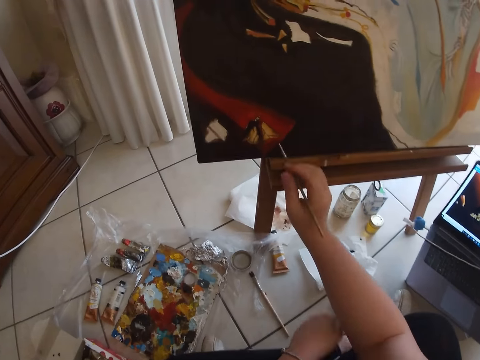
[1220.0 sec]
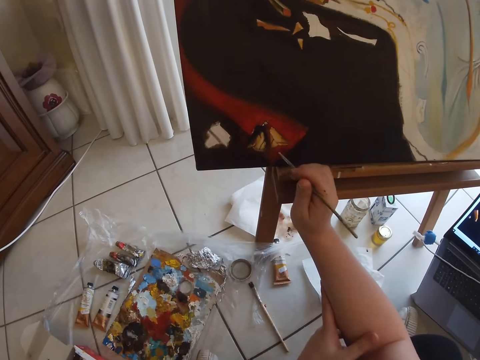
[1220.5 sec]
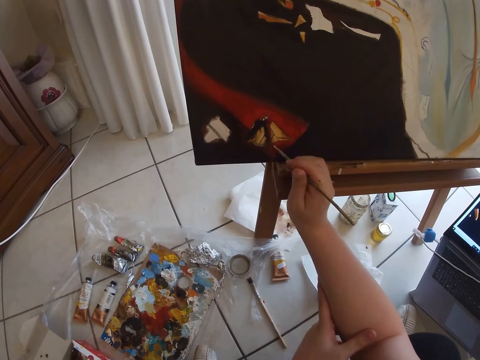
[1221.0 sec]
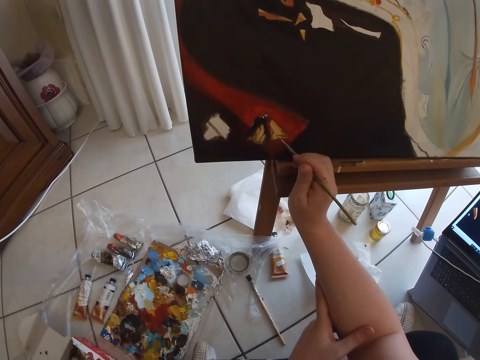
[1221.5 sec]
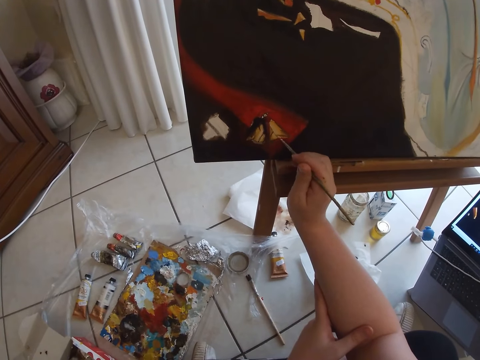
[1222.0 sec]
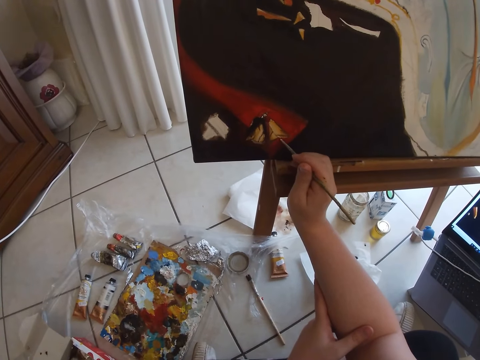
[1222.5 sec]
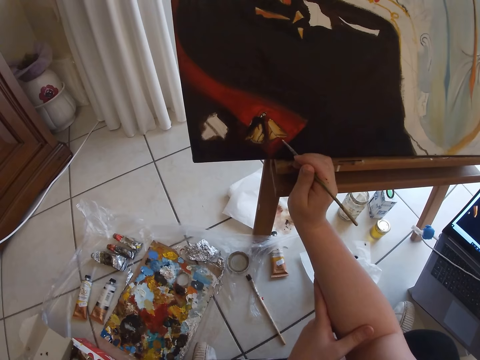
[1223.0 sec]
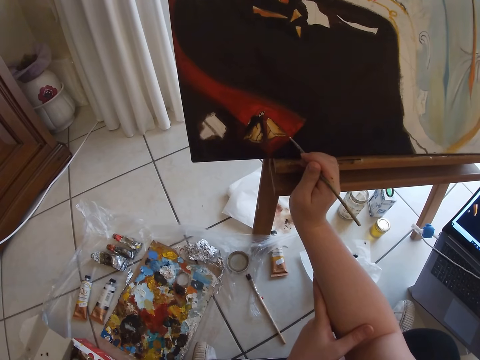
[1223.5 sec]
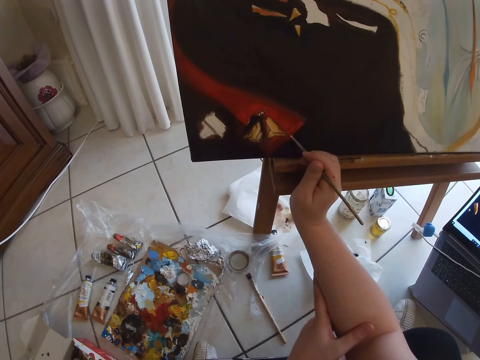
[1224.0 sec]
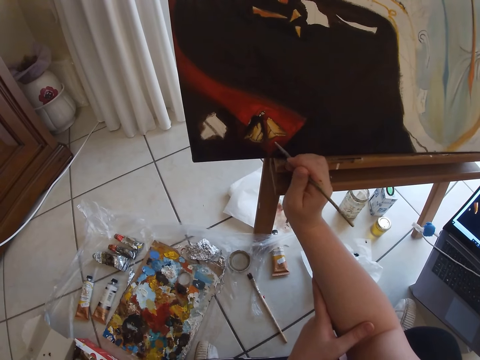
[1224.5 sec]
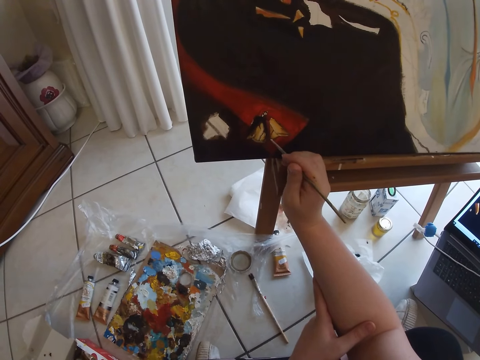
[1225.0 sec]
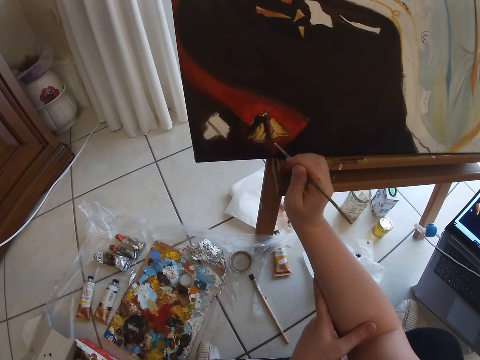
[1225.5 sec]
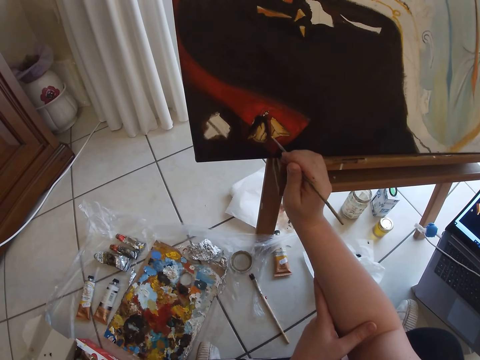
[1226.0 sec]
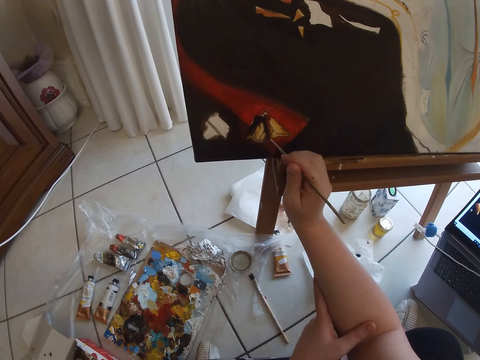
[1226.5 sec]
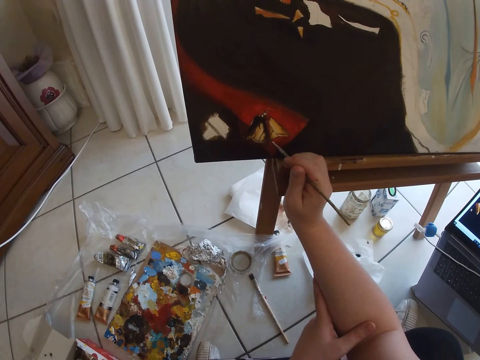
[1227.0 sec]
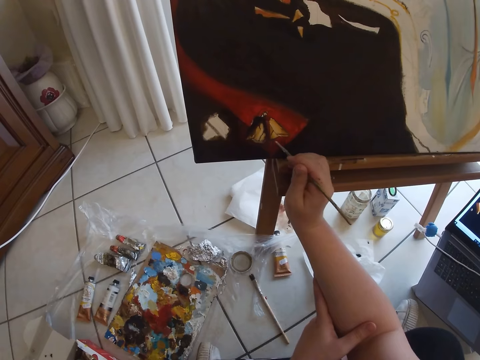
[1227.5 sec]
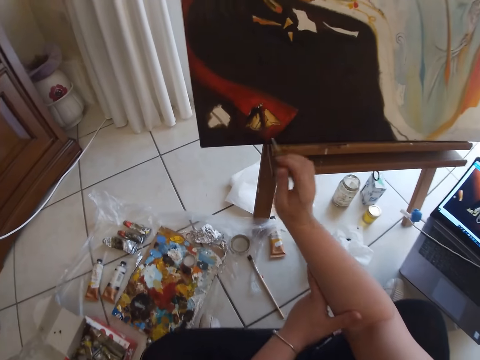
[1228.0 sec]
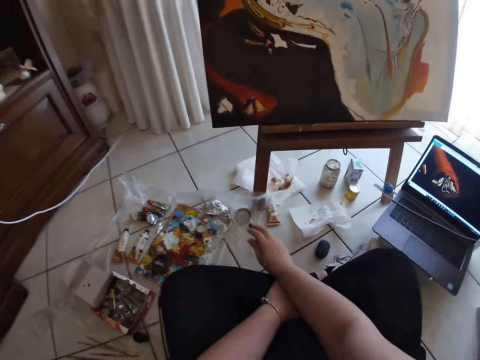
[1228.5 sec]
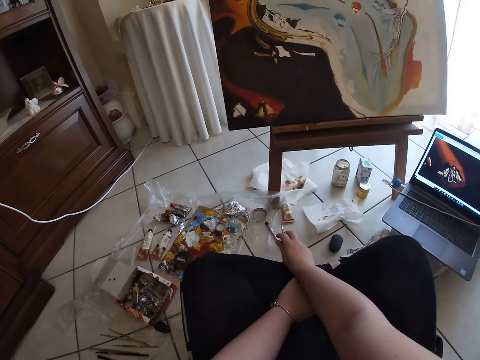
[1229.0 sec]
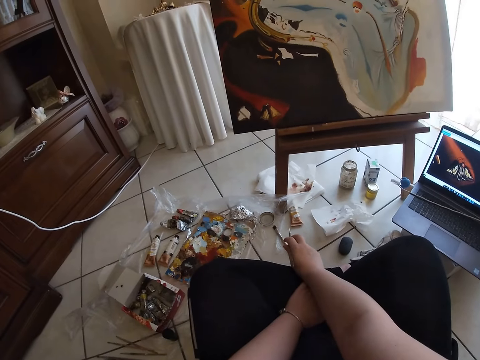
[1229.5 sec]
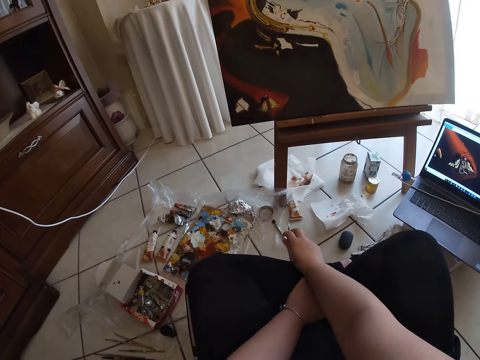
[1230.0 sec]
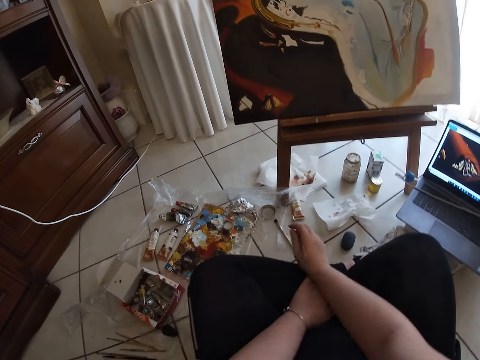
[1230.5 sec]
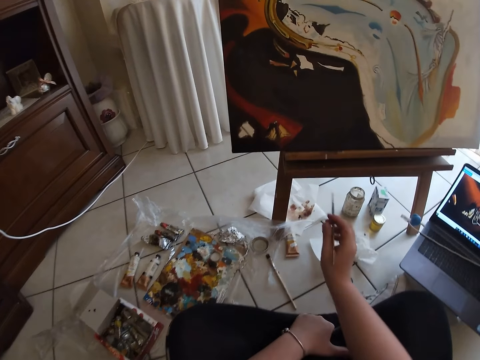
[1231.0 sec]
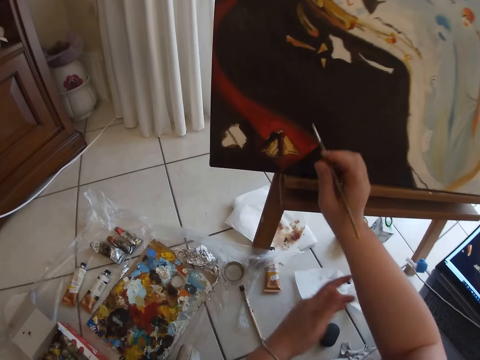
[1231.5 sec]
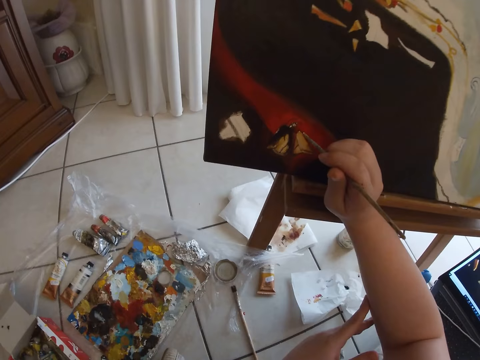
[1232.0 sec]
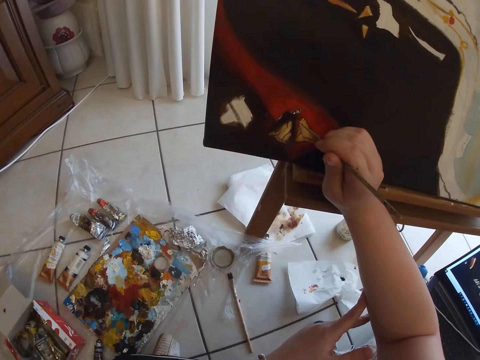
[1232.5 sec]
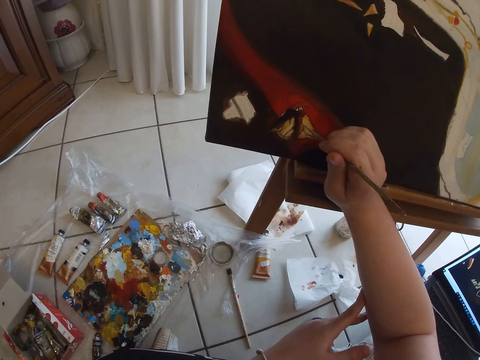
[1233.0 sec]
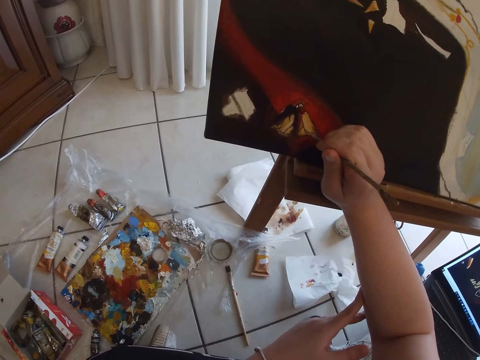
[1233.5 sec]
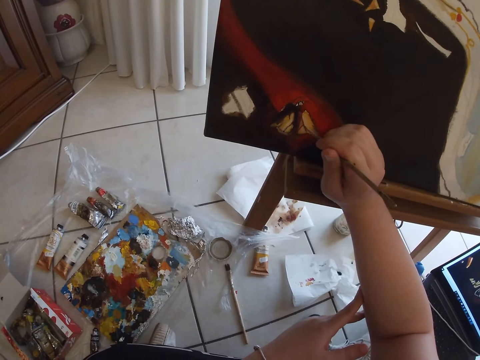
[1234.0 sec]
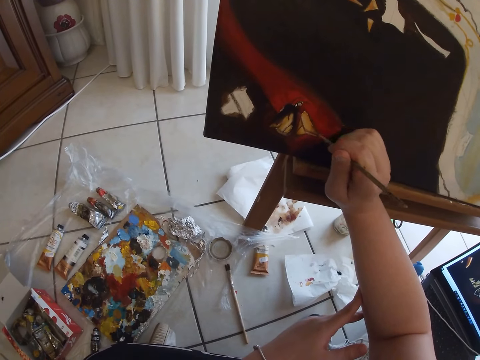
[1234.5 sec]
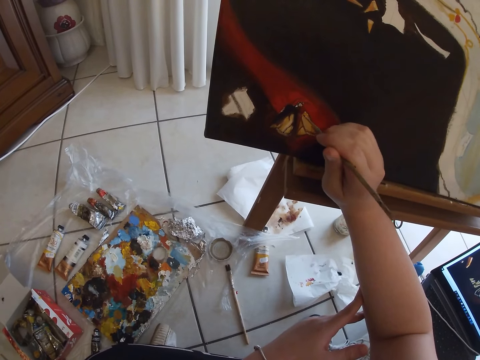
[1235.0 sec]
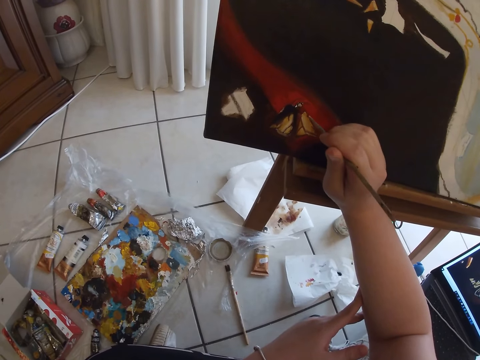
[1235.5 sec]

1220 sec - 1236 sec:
The camera wearer strokes the canvas. They remove the hand from the canvas. They stroke the canvas.

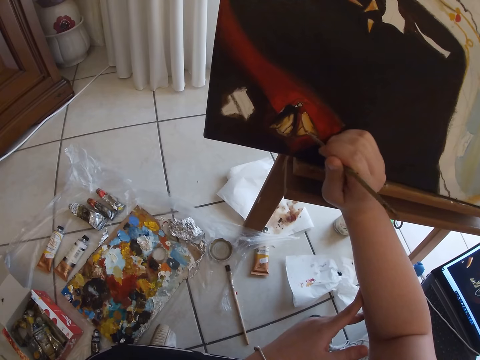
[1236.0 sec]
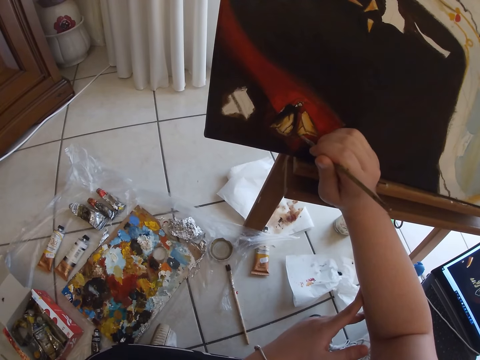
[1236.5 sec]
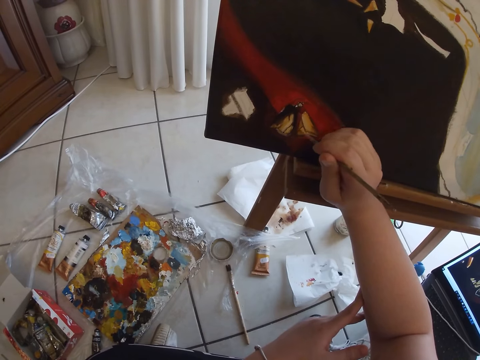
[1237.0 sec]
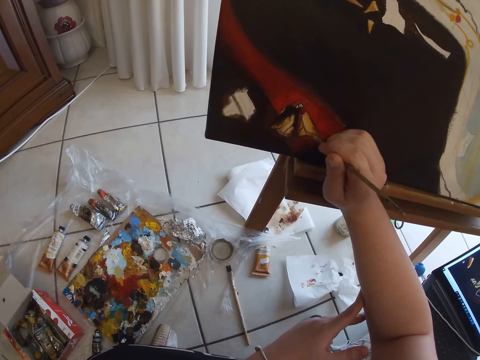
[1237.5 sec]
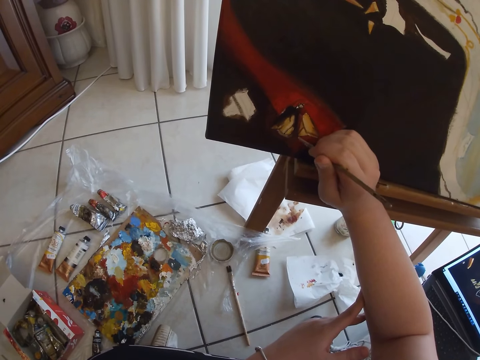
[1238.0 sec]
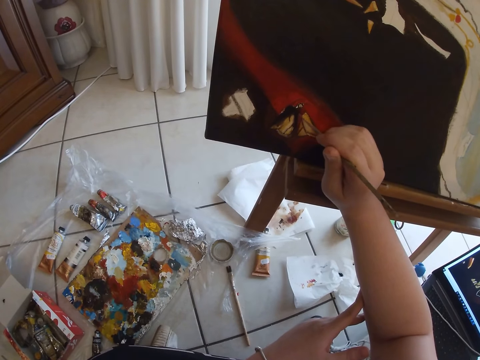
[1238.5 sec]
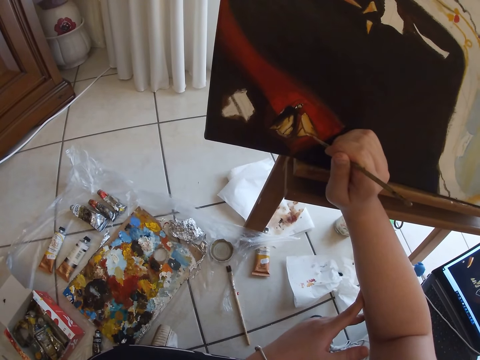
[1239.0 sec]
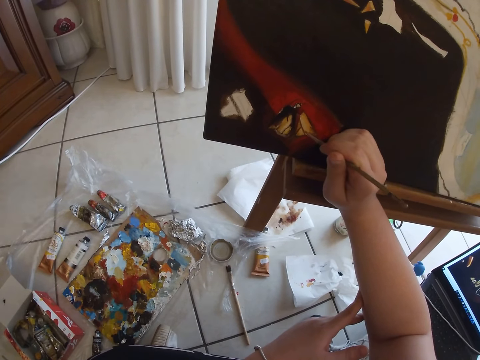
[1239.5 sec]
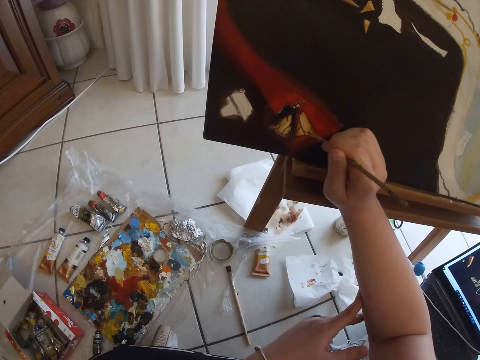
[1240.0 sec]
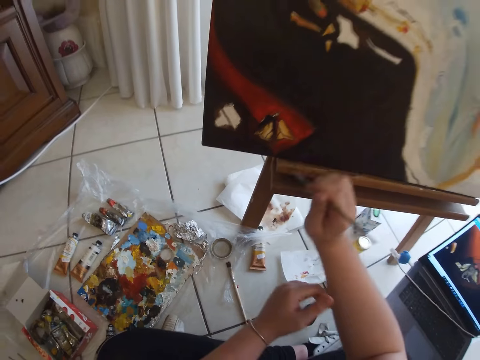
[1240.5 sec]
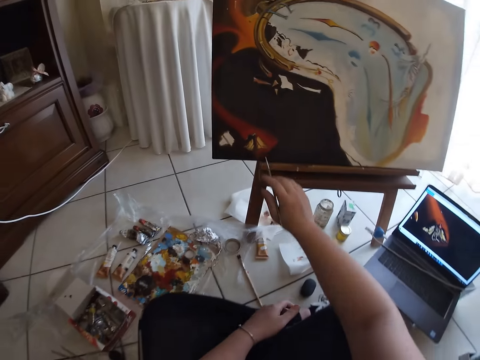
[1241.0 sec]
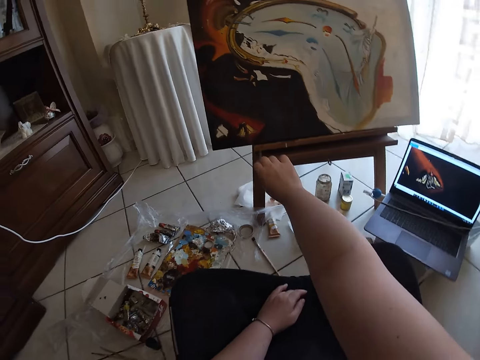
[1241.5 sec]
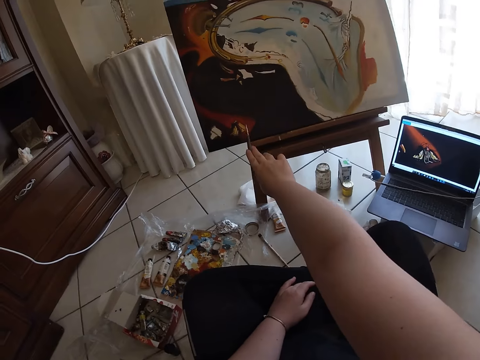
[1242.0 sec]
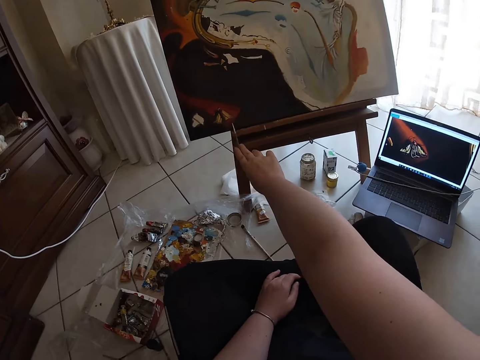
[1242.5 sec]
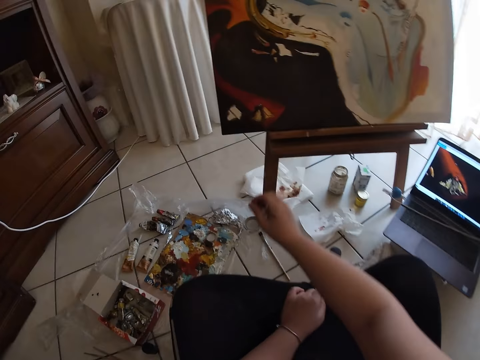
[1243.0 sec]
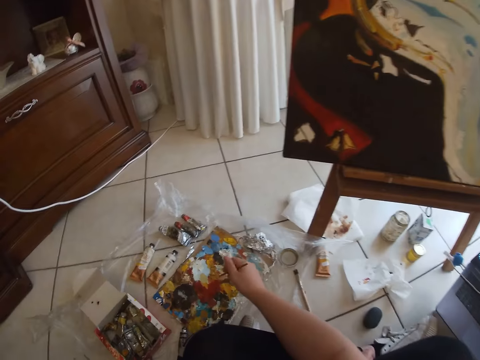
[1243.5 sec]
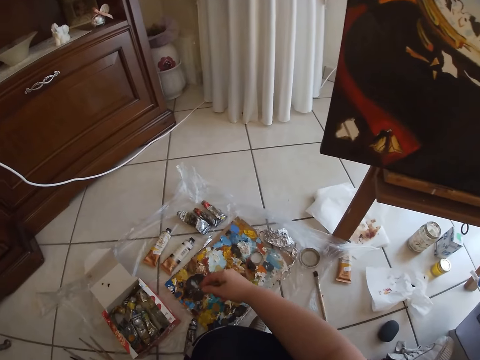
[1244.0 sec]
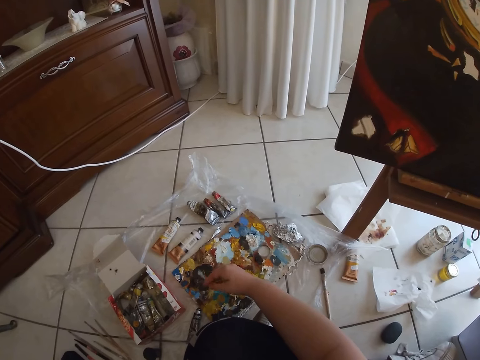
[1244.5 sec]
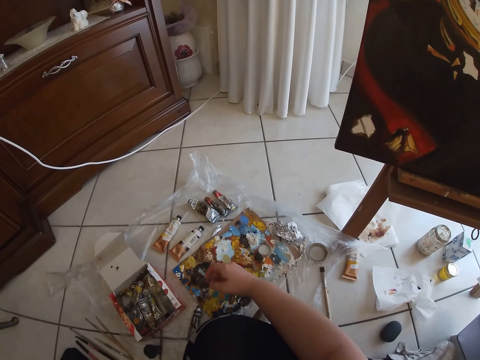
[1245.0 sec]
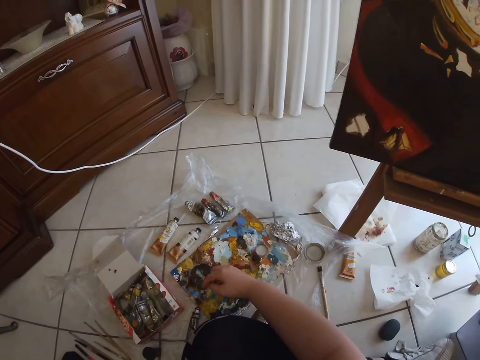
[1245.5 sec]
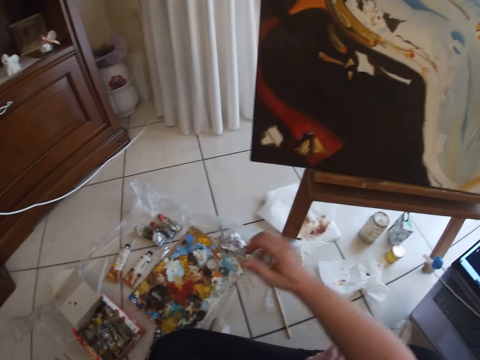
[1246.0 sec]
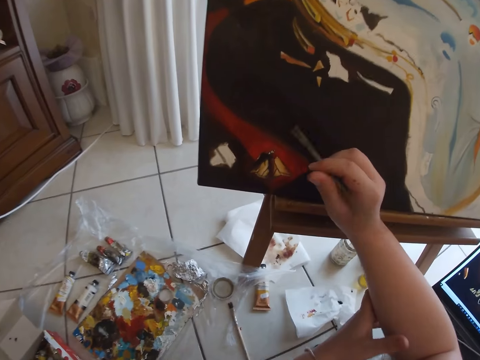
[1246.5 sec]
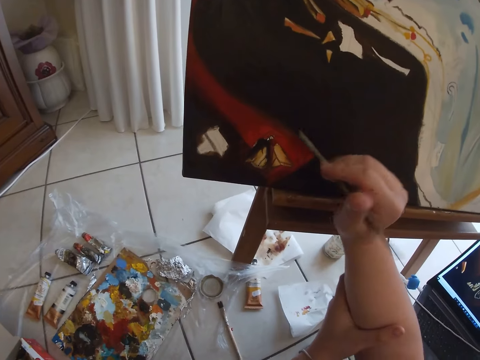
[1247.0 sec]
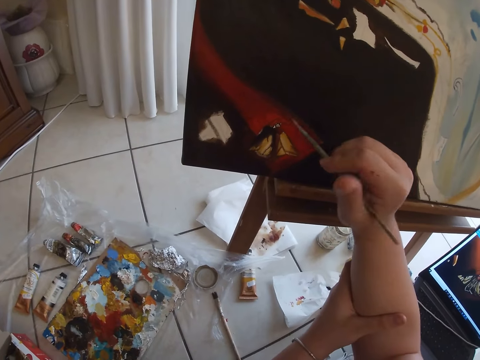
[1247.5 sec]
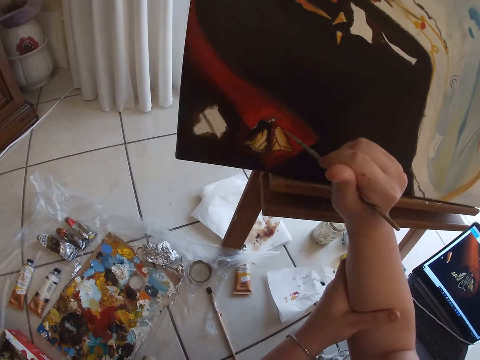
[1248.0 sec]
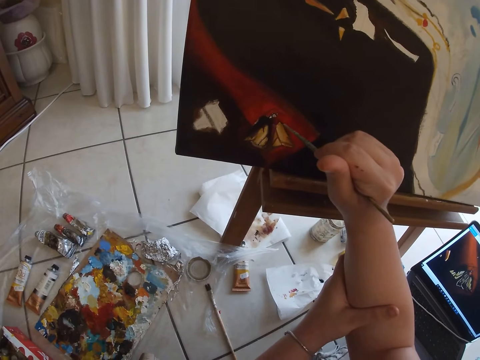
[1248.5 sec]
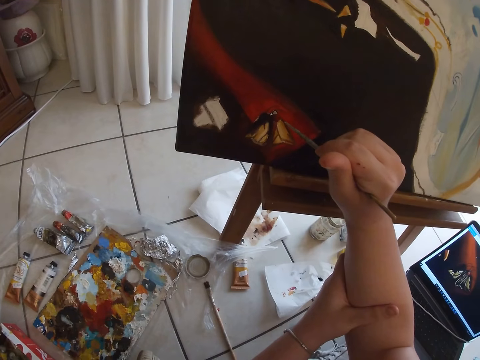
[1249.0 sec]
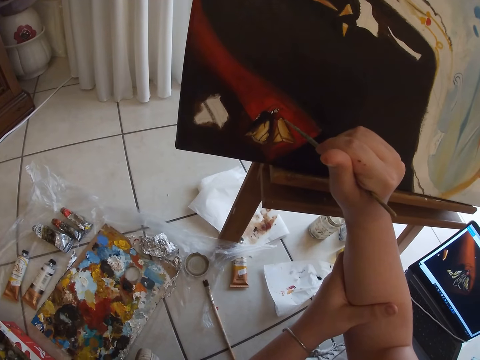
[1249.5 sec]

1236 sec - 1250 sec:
The camera wearer removes the hand from the canvas. He strokes the canvas. He dips the painting brush in his right hand on the paint on the floor. He holds hands with the other hand. He strokes the canvas. He paints on the table with the painting brush in his right hand.
